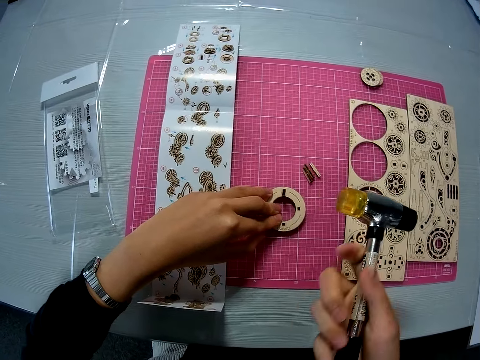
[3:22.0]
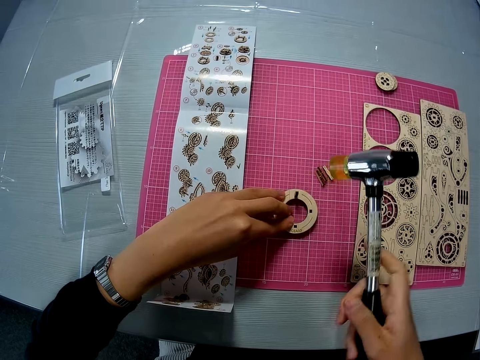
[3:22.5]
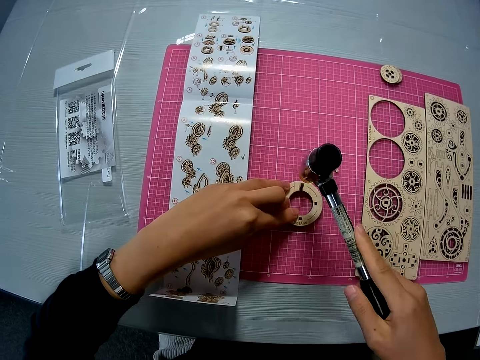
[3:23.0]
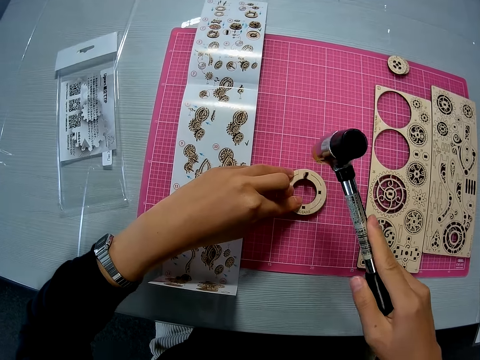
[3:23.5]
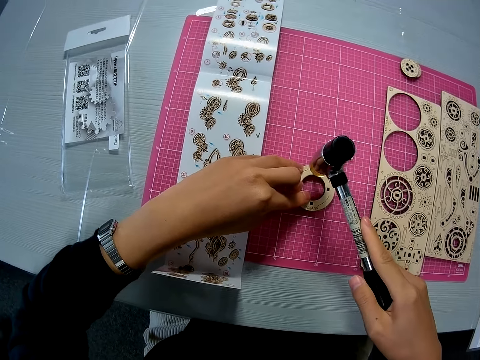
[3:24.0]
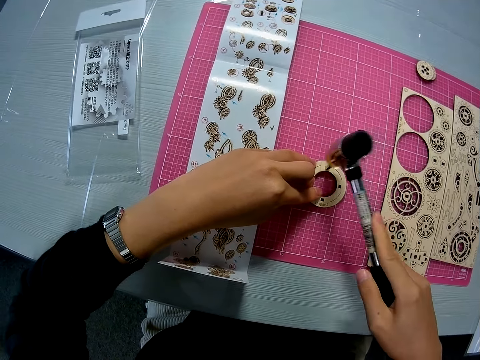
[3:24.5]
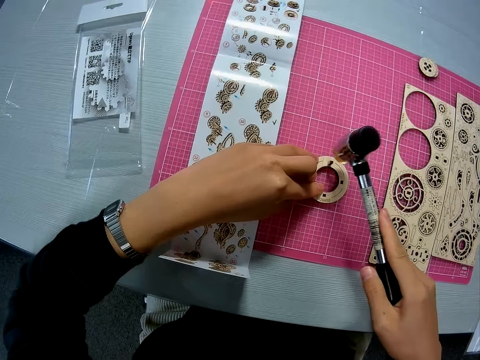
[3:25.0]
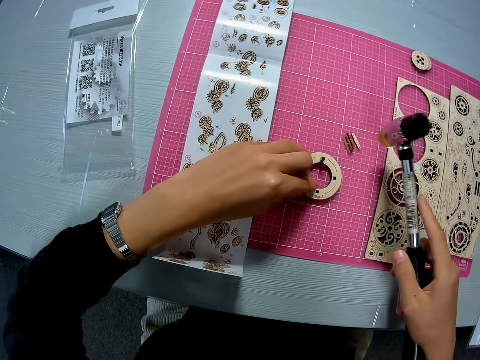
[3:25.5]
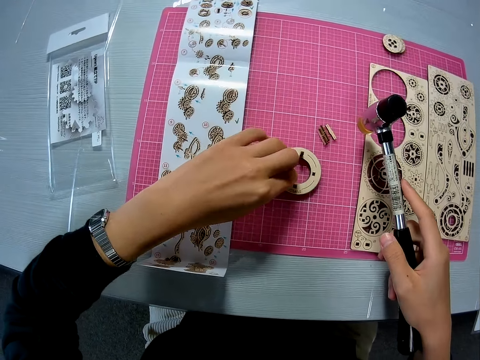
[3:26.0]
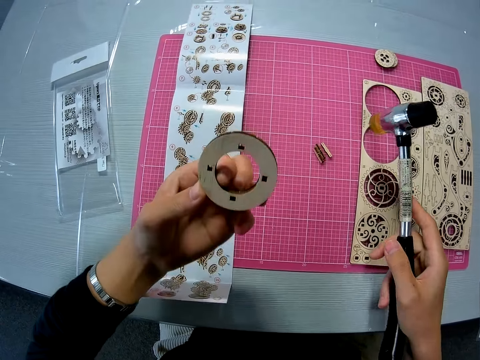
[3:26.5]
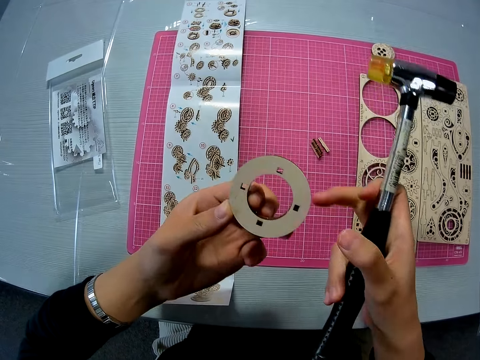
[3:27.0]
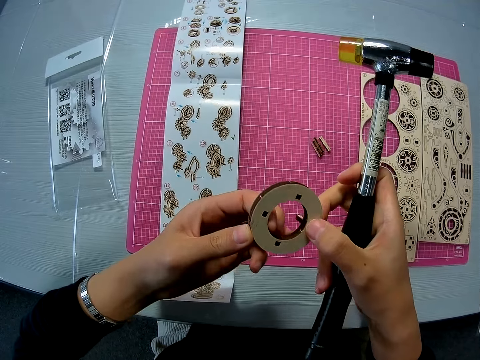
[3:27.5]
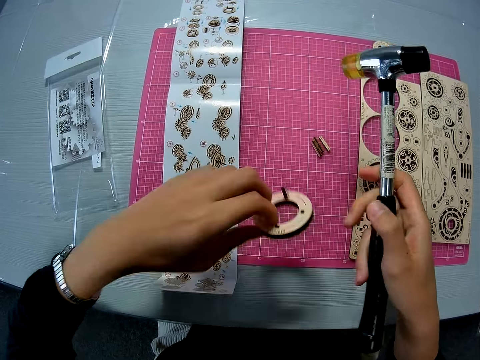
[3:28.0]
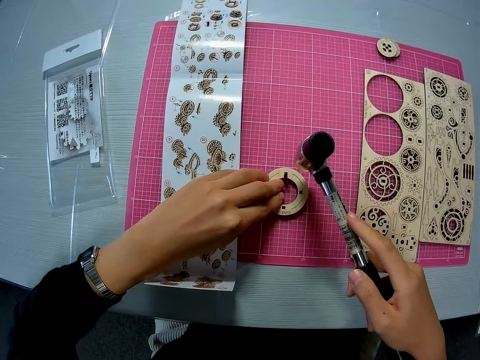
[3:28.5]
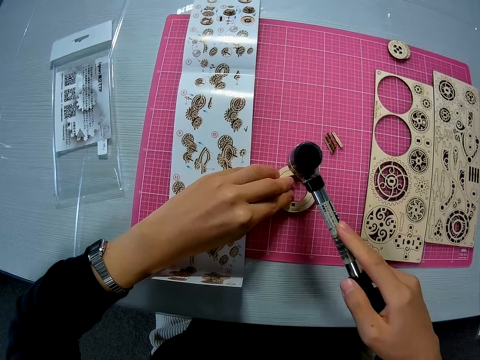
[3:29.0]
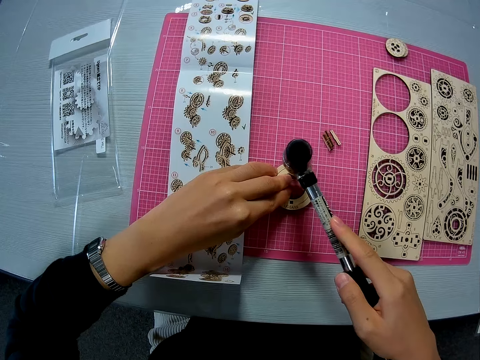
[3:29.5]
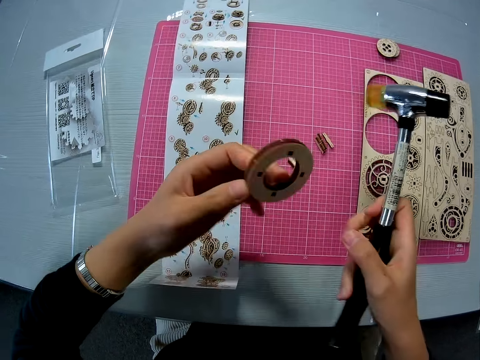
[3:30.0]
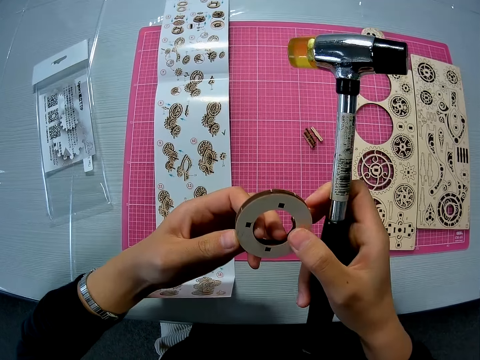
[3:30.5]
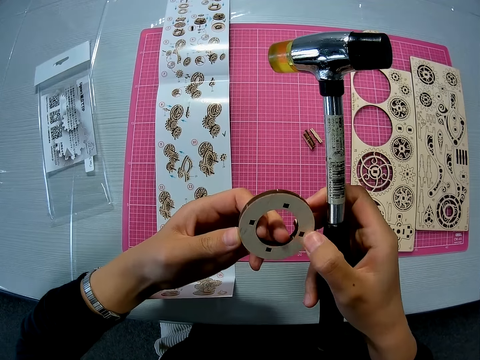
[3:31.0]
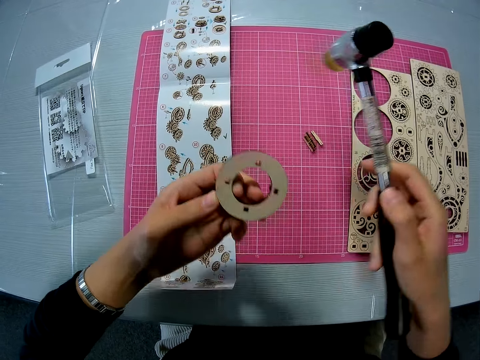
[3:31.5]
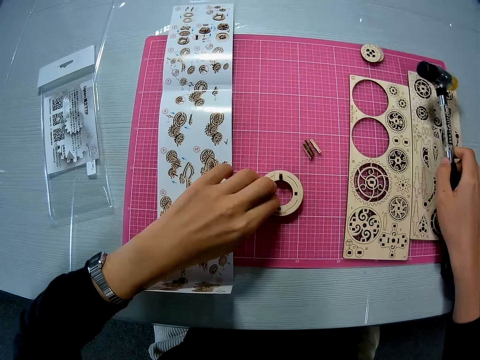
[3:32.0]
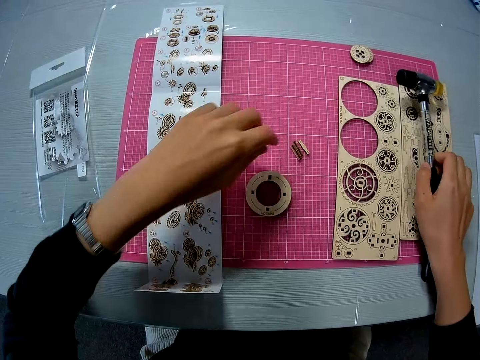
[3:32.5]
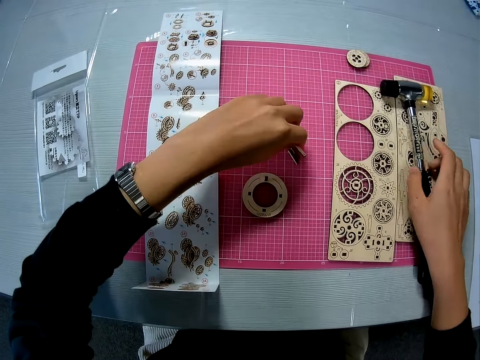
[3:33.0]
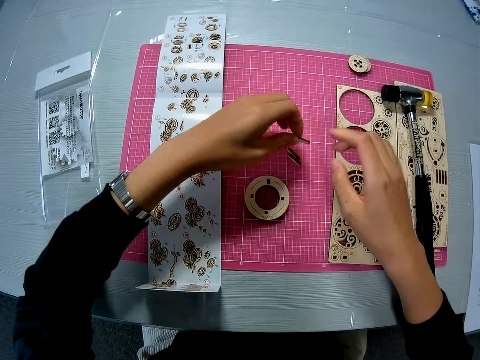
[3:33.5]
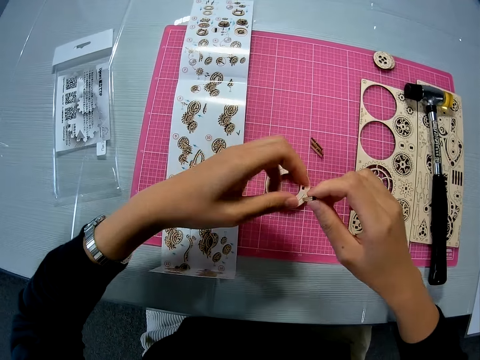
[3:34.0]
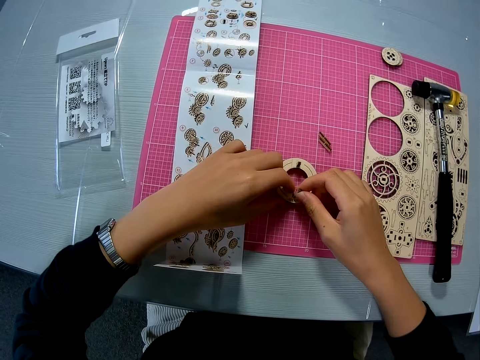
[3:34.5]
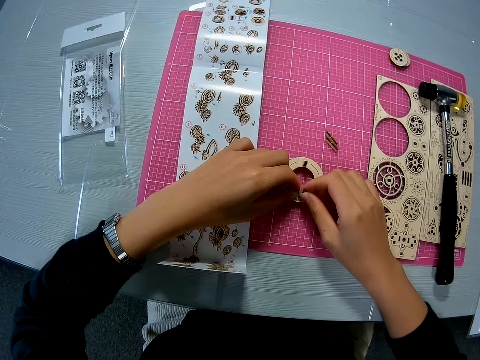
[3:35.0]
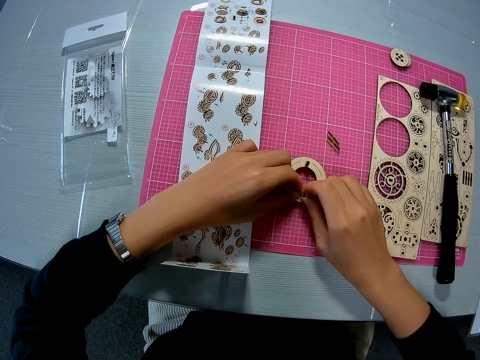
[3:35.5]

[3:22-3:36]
The camera wearer hits the mechanical model with the hammer. She raises the mechanical model briefly. She holds the mechanical model with both hands. She resumes hitting the mechanical model with the hammer. She raises the mechanical model briefly. She examines the mechanical model with her right hand. She drops the hammer on the first puzzle sheet. She picks up another puzzle piece from the pink sheet on the table. She passes the puzzle piece to her right hand. She attaches the puzzle piece to the mechanical model.

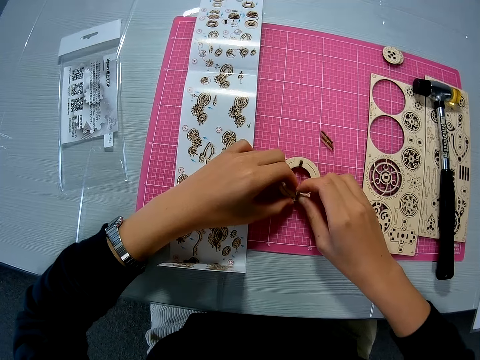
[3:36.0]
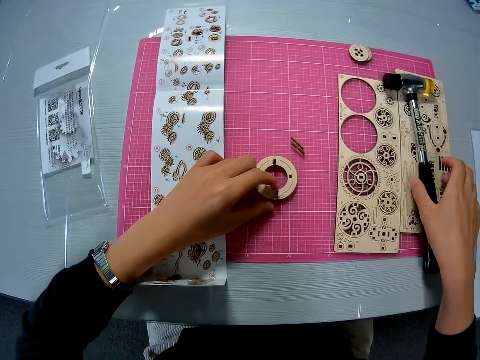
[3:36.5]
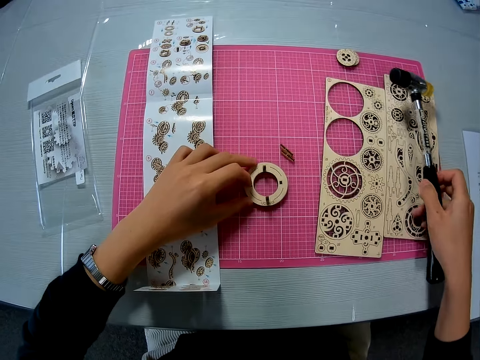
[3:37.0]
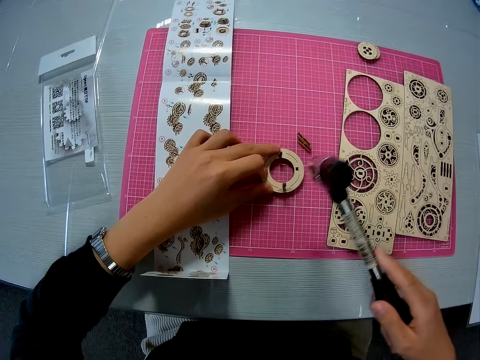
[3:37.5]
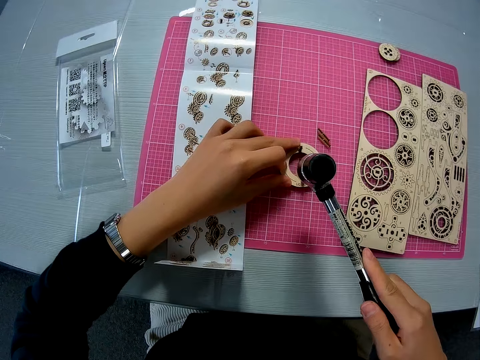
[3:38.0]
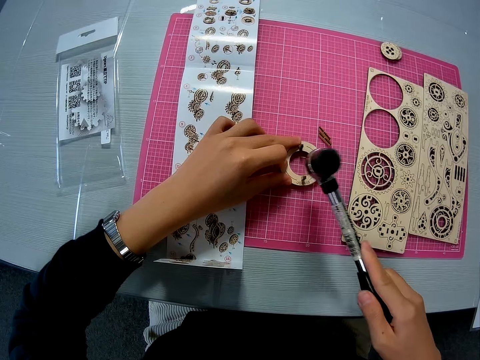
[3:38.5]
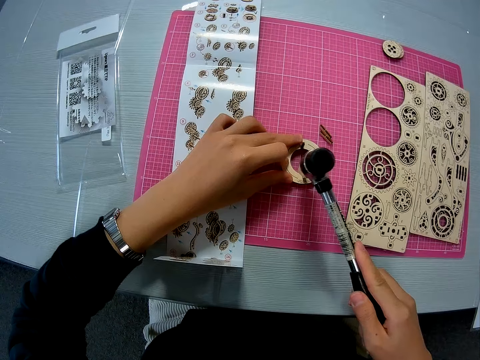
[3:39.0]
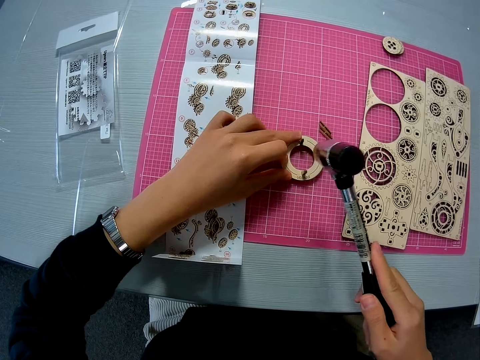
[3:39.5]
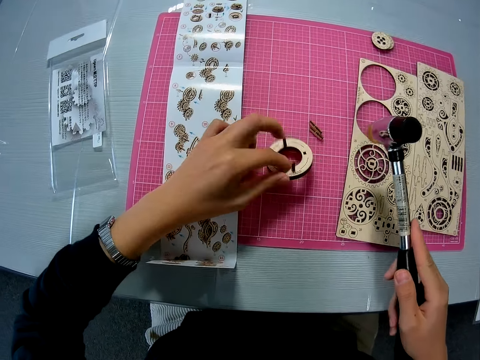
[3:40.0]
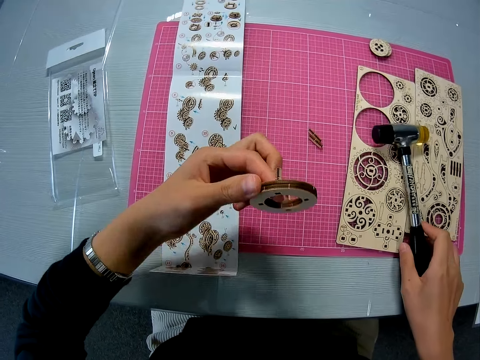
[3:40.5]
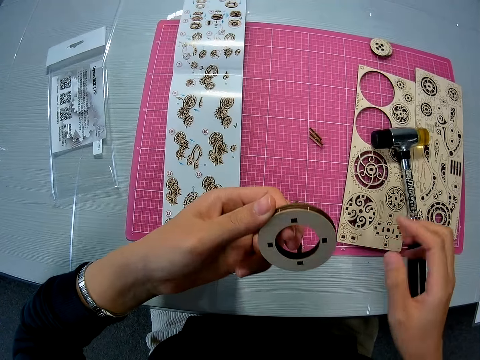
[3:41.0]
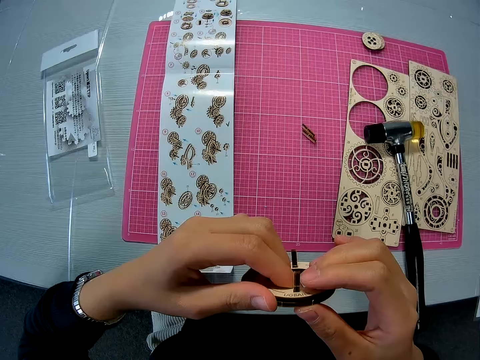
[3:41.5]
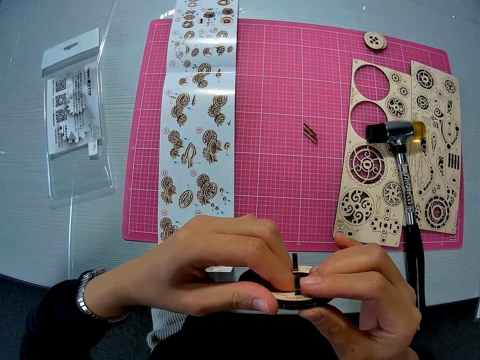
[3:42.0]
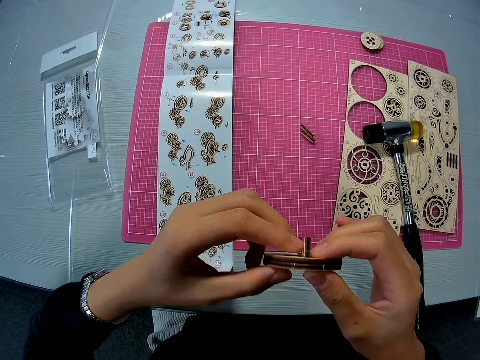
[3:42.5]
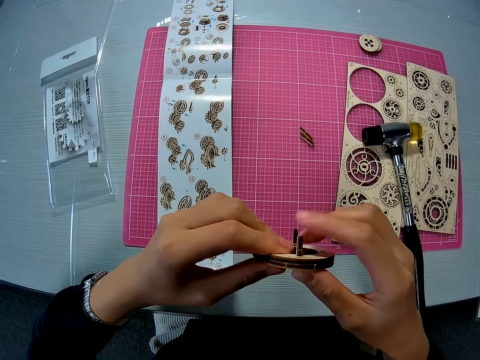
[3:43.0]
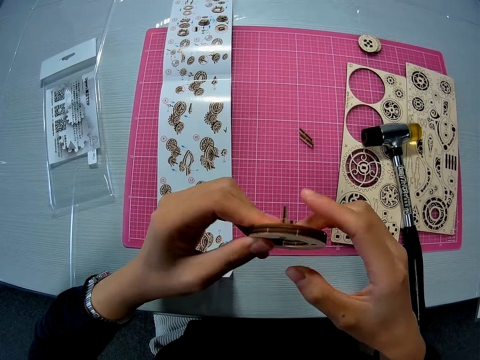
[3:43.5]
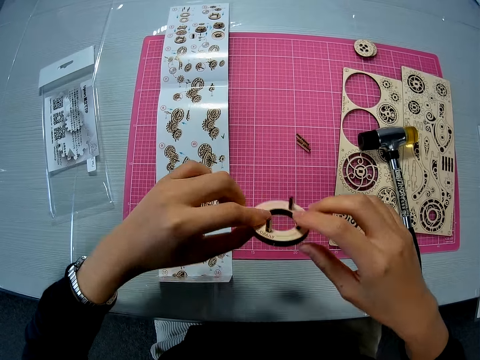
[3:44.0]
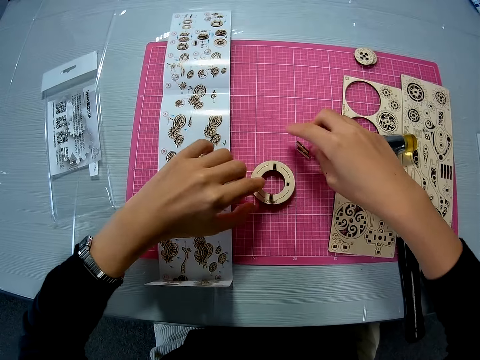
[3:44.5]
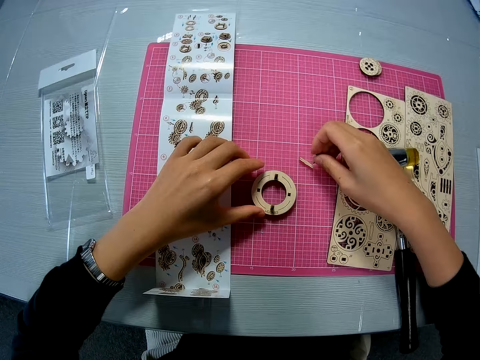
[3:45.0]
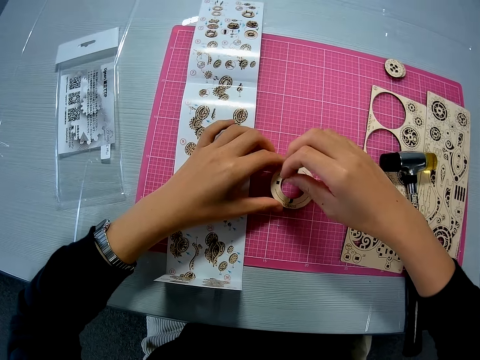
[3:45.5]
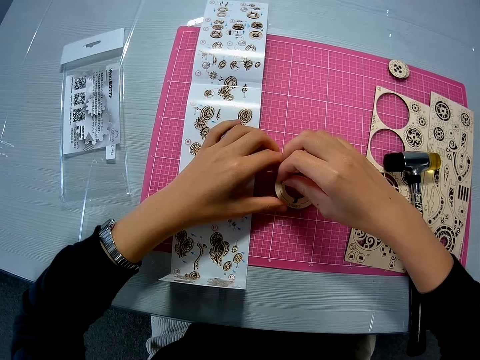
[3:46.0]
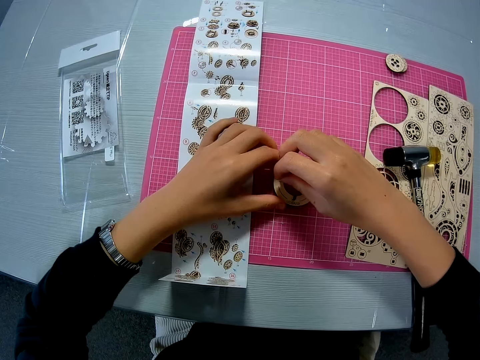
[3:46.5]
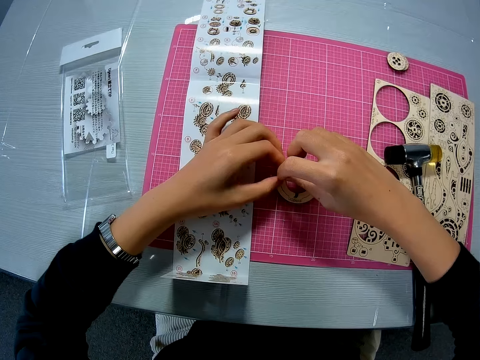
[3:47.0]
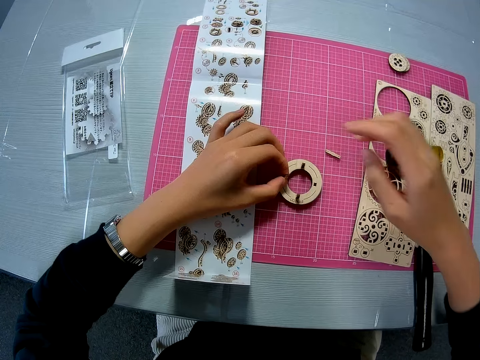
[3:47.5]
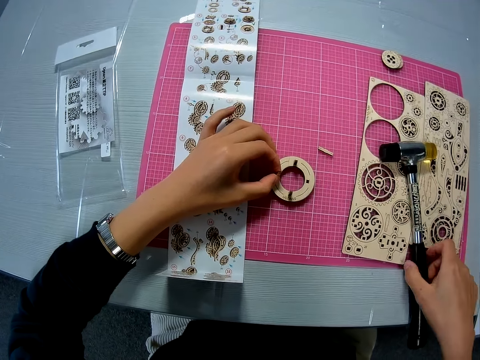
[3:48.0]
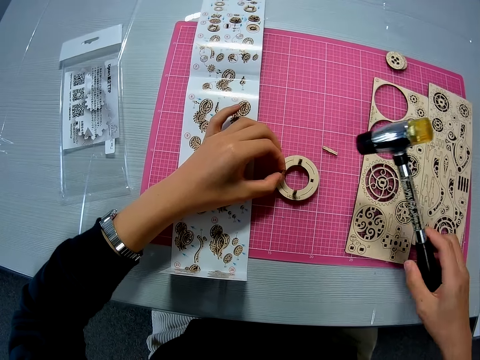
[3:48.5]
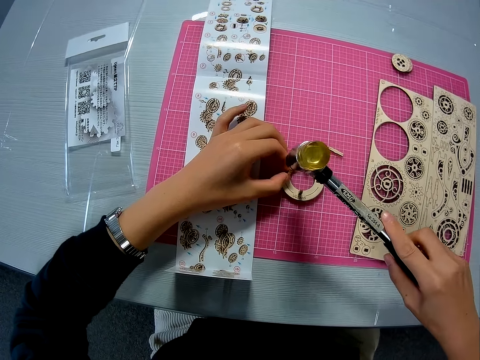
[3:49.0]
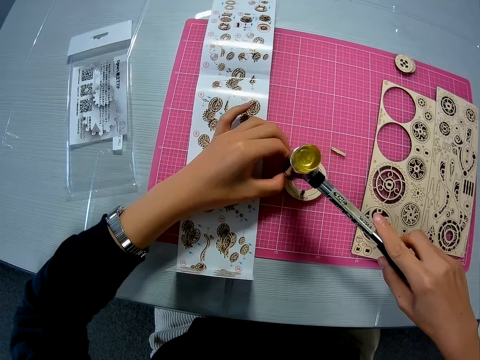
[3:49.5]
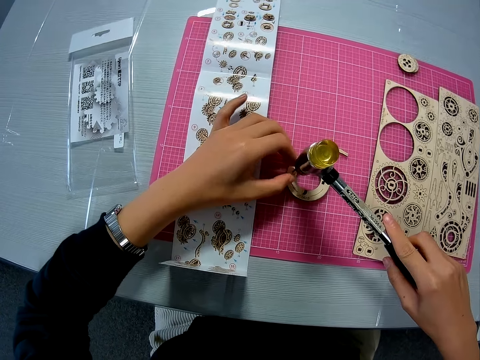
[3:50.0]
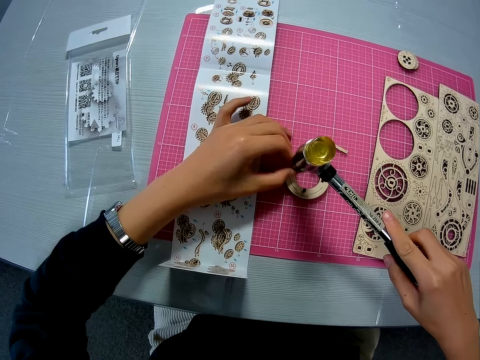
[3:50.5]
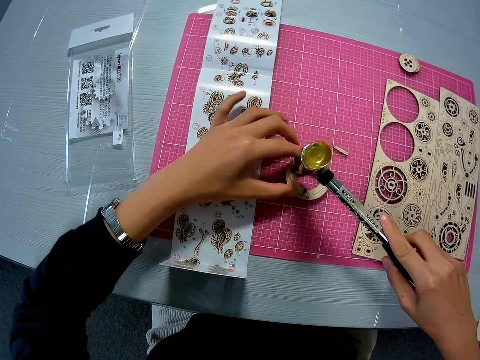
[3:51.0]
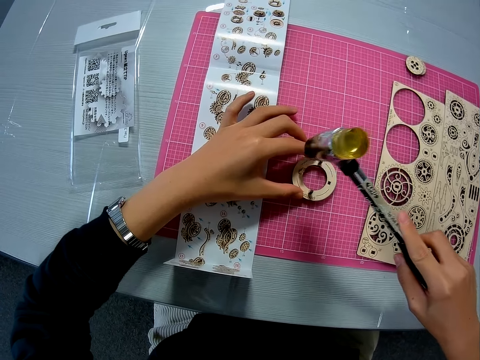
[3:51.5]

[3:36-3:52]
The camera wearer picks up the twin faced hammer from the puzzle sheet. She holds down the mechanical model with her left fingers. She hits the mechanical model with the hammer. She raises the mechanical model. She drops the hammer on the second puzzle sheet. She adjusts the mechanical model with both hands. She drops the mechanical model on the pink sheet on the table. She picks up another puzzle piece from the pink sheet on the table. She attaches the puzzle piece to the mechanical model. She holds the mechanical model with her left hand. She picks up the hammer from the puzzle sheet. She hits the mechanical model with the hammer. She adjusts her left fingers around the mechanical model.
